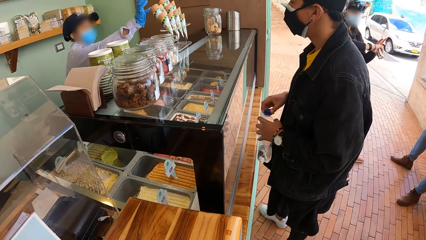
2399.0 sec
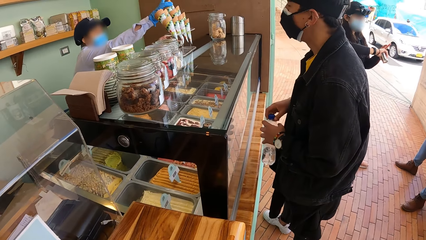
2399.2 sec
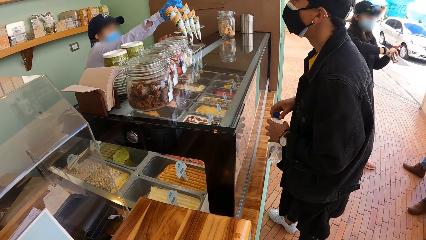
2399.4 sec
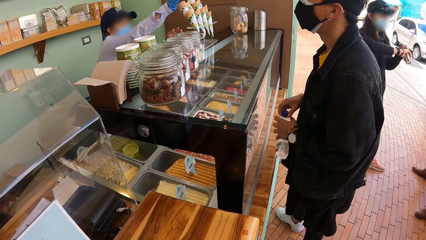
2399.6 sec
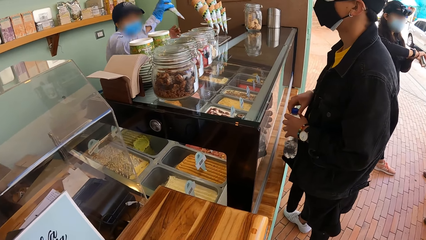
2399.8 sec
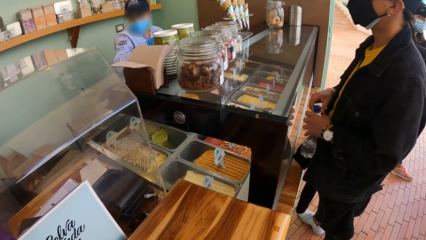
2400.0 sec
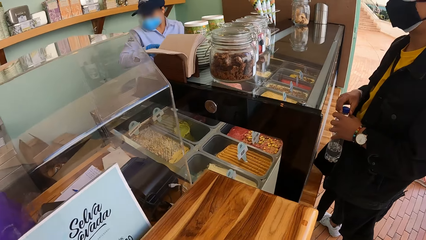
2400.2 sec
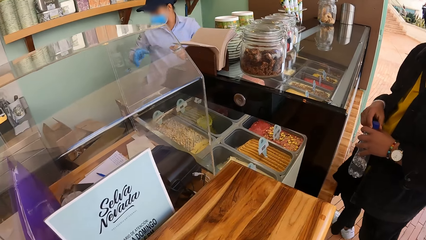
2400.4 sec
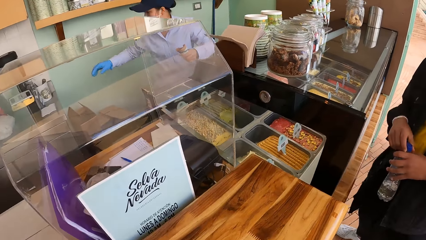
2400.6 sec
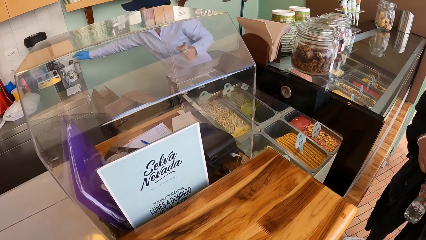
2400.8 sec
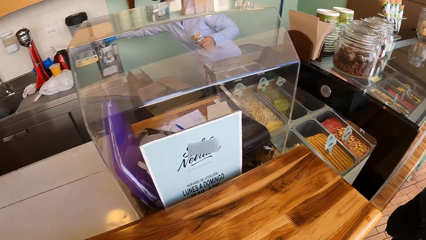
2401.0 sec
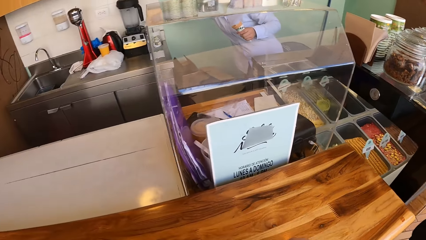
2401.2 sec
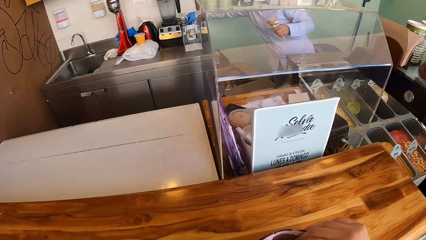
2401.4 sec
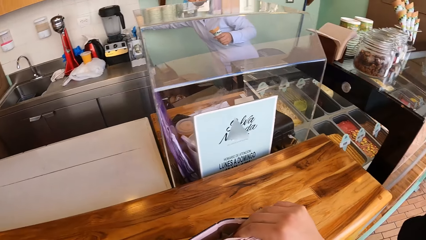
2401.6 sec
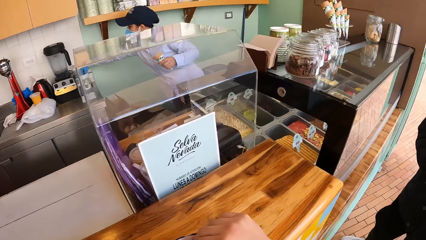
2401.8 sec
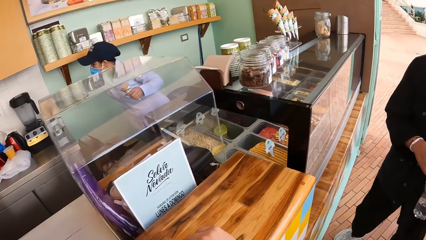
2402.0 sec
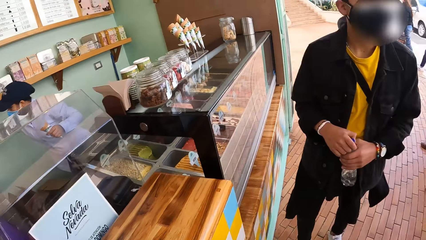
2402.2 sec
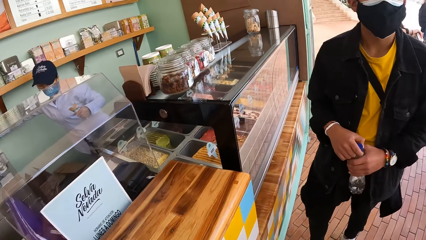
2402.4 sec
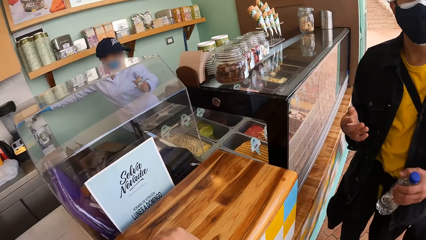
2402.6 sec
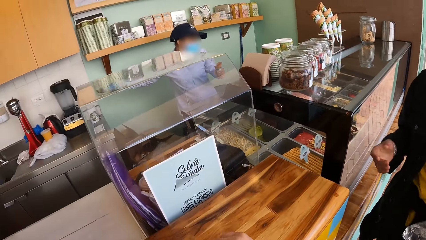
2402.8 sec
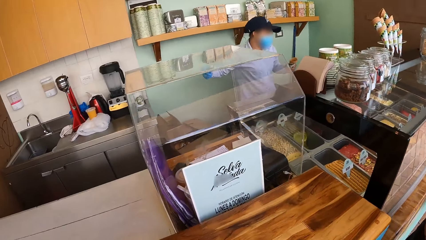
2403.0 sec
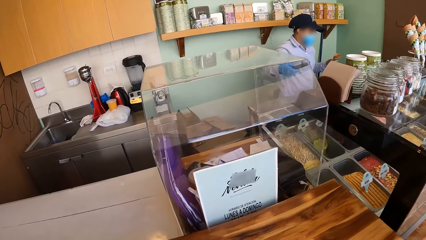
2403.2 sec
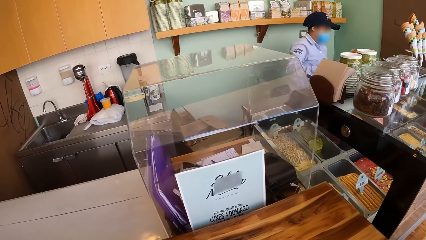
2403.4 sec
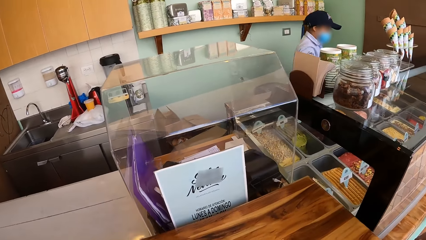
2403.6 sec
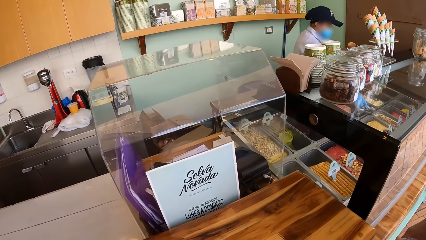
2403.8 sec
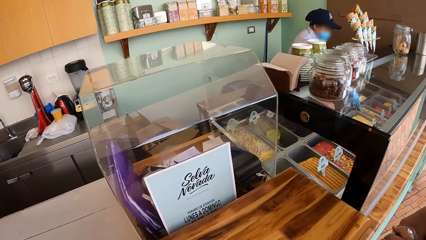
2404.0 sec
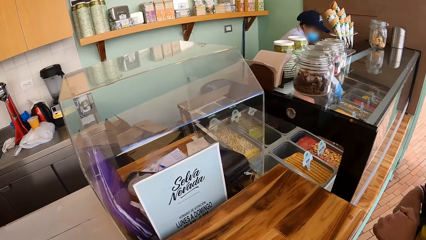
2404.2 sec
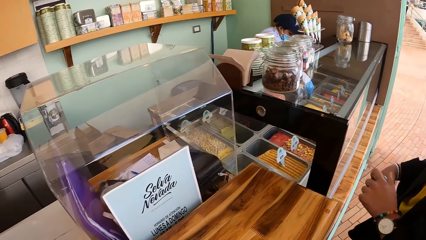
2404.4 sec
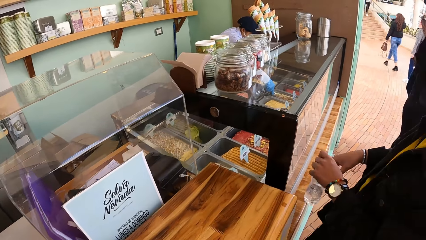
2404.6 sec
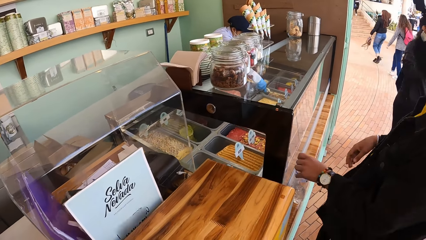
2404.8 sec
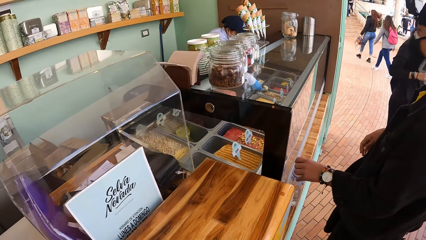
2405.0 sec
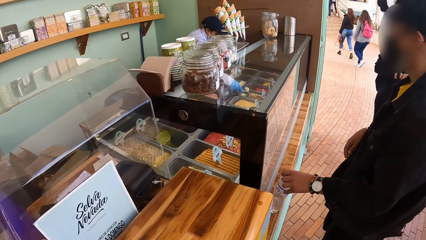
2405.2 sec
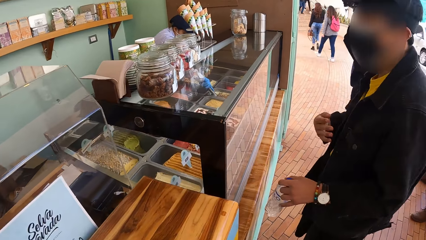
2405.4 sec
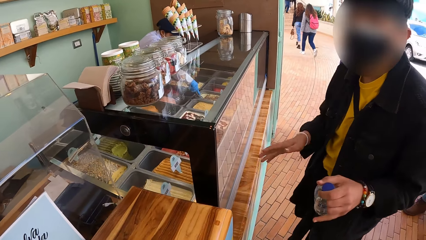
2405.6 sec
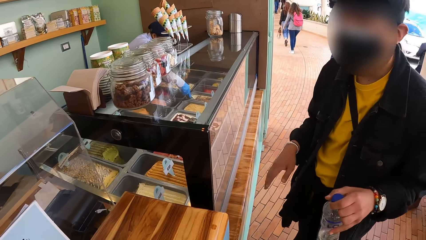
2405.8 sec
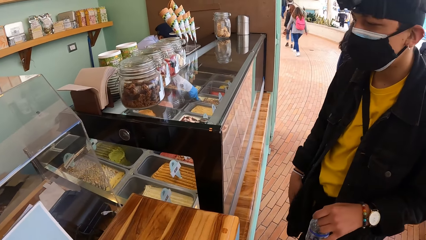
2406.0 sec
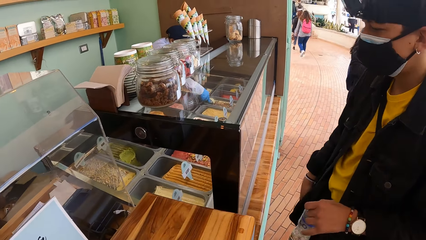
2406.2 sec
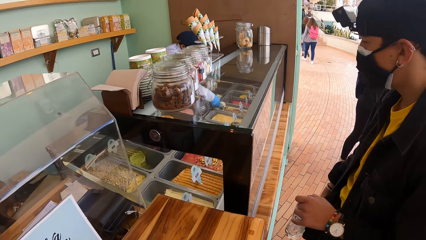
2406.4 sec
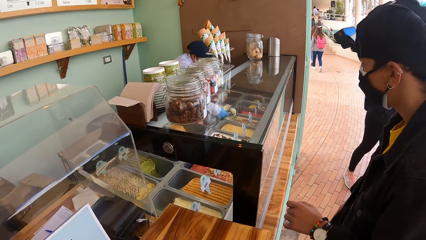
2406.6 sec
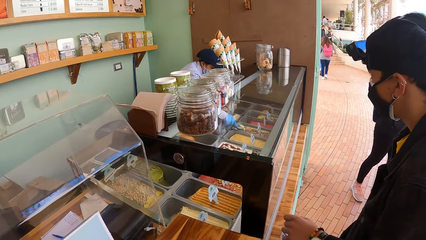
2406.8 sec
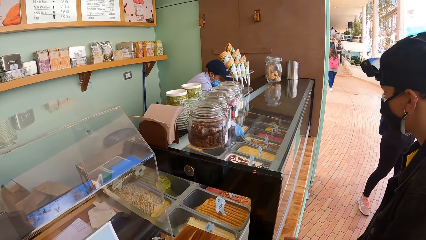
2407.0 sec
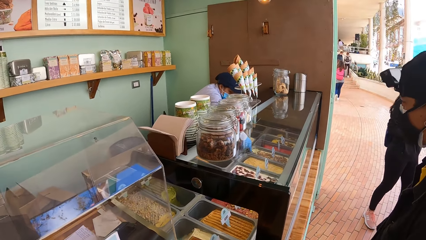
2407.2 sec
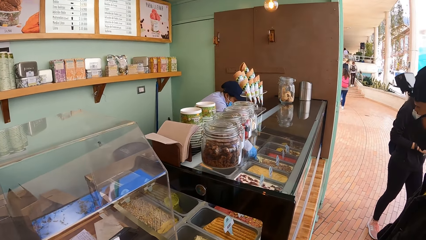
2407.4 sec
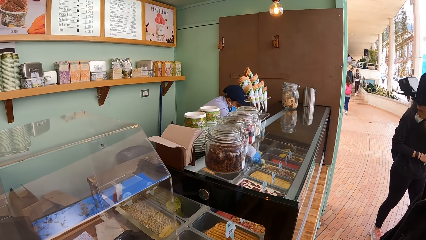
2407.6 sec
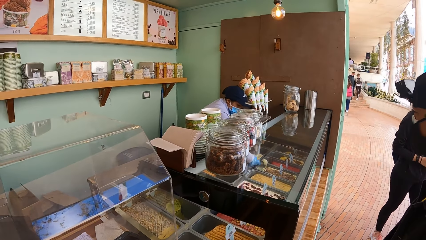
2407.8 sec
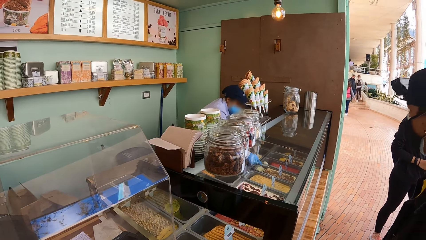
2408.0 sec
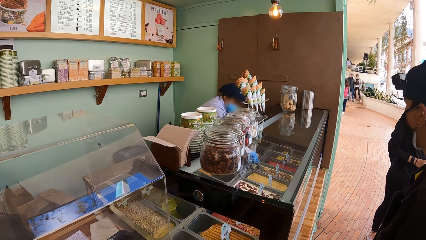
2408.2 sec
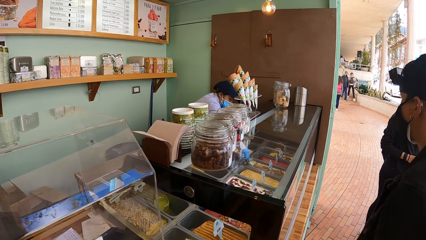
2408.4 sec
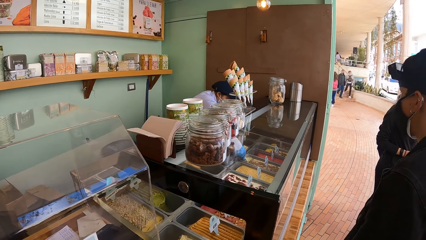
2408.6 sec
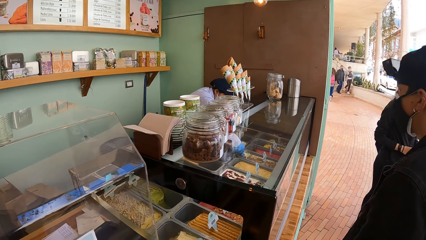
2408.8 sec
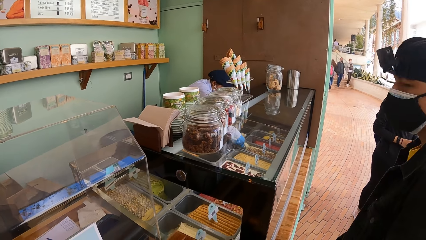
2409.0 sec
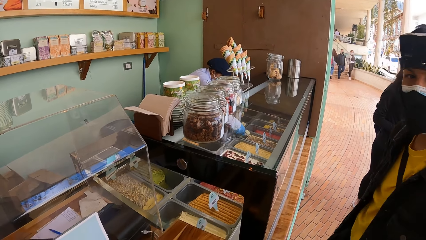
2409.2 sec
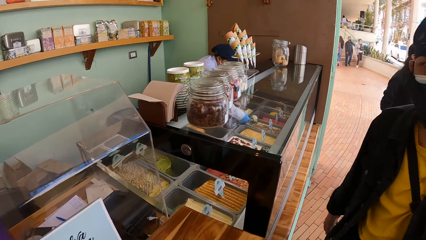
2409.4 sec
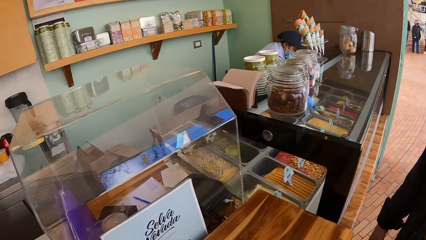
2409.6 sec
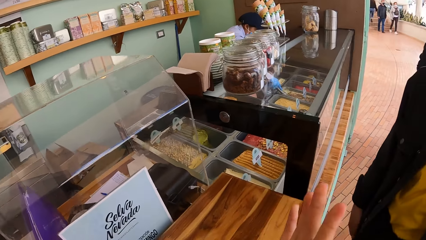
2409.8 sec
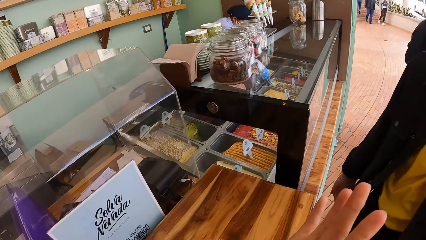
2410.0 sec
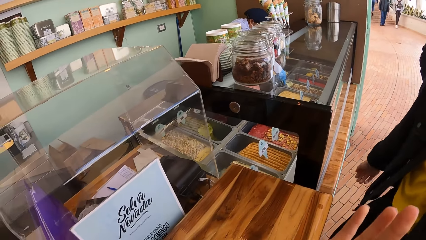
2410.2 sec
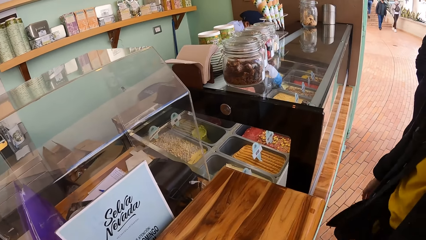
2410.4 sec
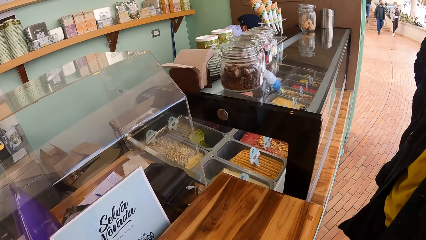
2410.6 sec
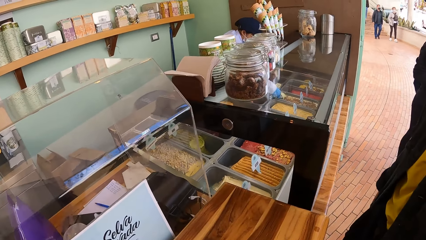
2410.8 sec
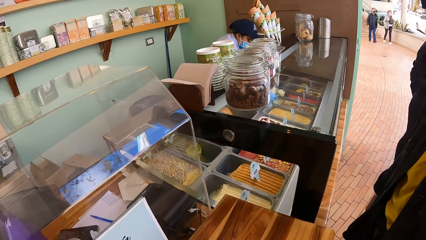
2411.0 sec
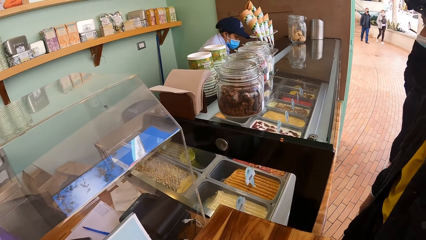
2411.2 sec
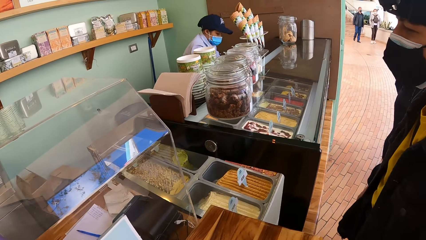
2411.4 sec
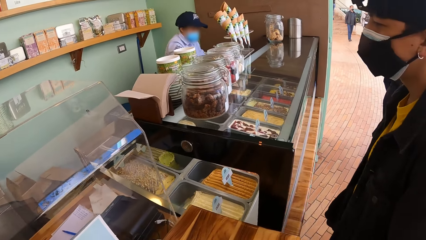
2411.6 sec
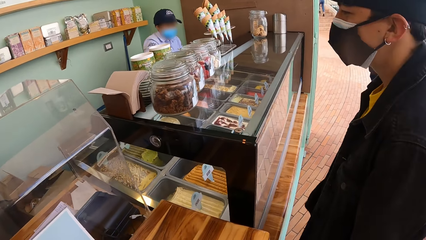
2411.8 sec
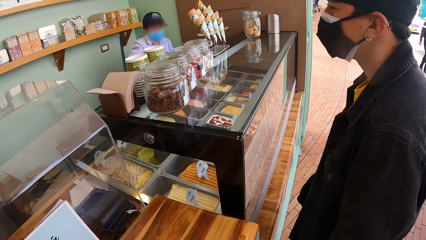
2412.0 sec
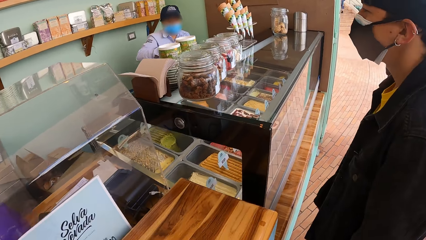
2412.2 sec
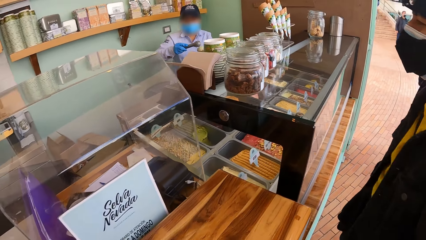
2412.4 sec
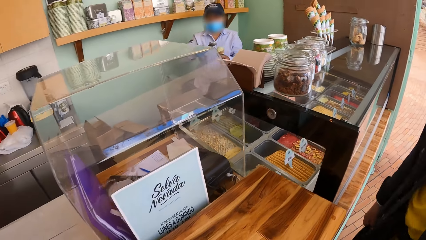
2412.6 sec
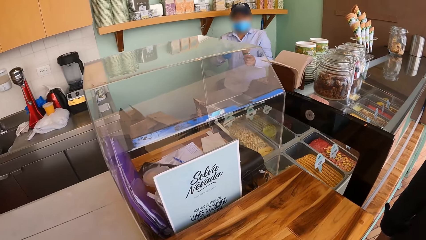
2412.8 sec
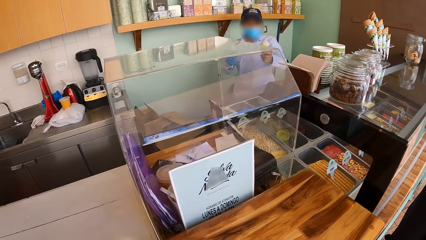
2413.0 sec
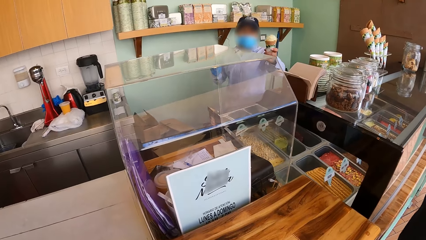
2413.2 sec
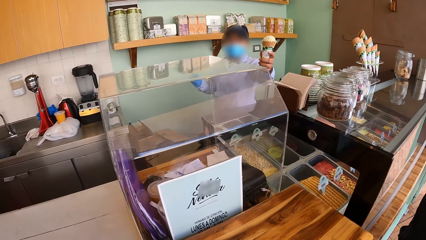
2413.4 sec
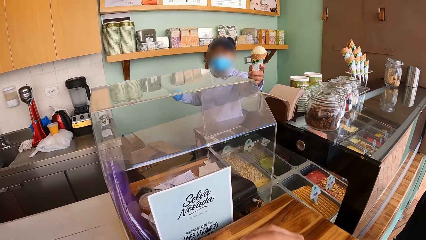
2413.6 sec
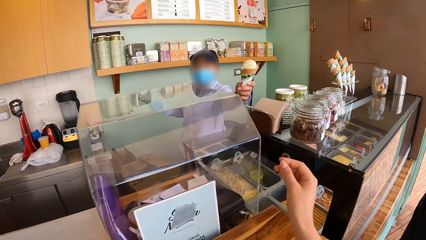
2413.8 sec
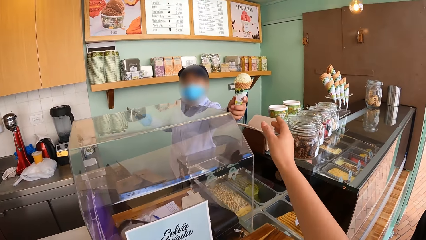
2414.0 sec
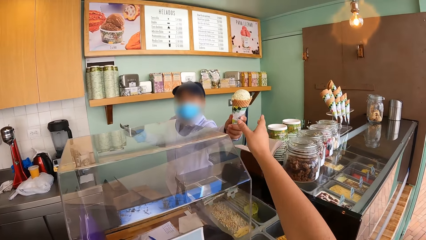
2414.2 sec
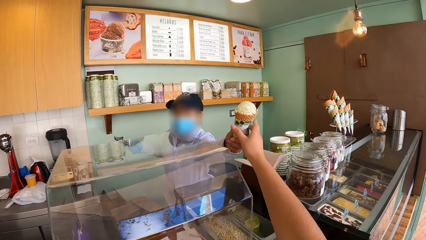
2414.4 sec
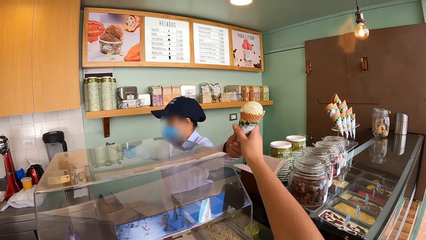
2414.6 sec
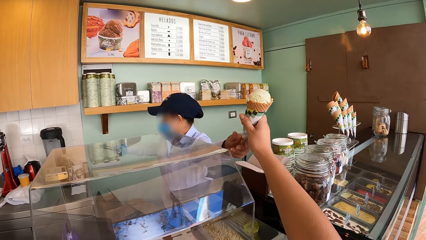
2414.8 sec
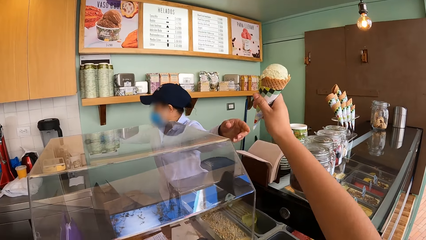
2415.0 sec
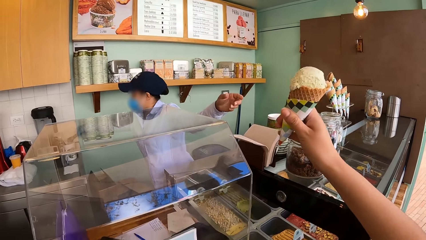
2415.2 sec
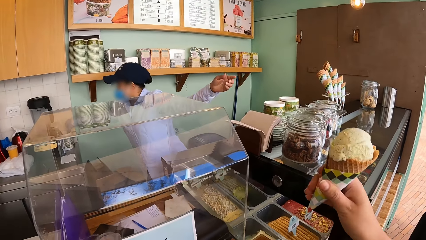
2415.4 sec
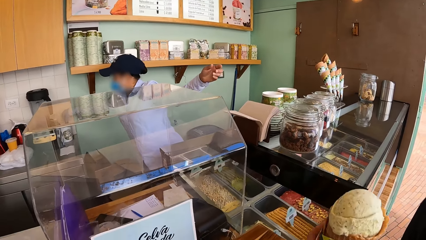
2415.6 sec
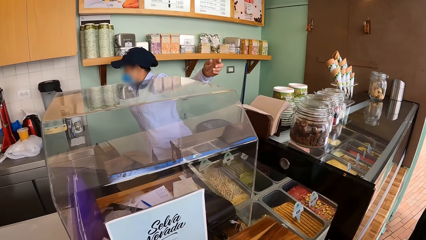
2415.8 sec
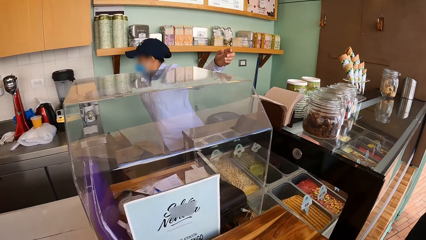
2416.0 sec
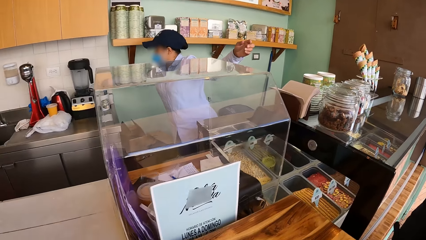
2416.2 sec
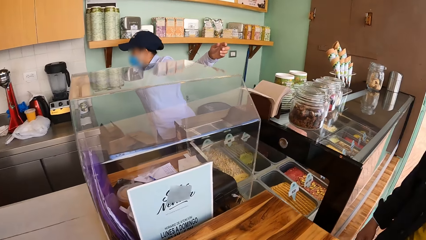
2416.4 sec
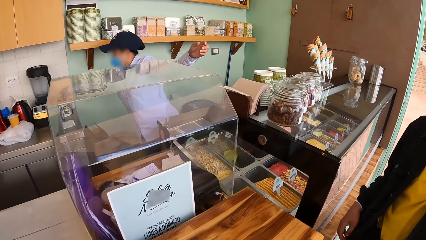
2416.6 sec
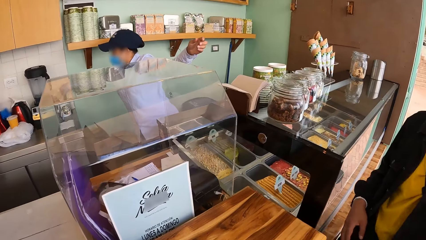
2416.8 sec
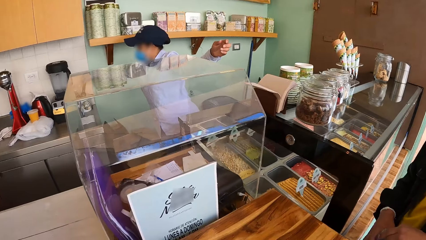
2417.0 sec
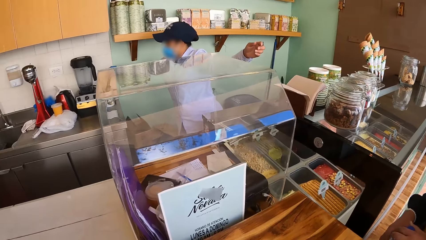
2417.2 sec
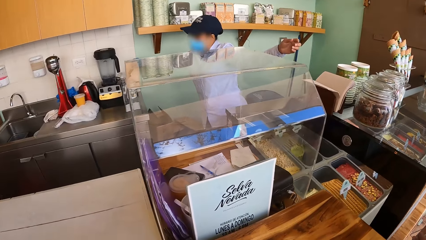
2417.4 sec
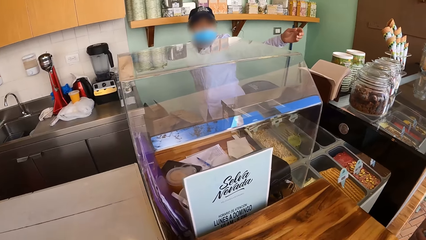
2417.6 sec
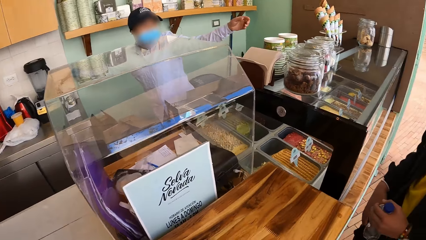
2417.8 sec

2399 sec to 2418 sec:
The server picks up an ice cream cone from an ice cream cone holder with his right hand, passes the ice cream cone from his right hand to his left hand, and picks up the ice cream scoop from a container on a counter with his right hand. A person converses with another person. The server scoops some ice cream from a bowl with the ice cream scoop in his right hand. A woman gives the other person the ice cream. The camera wearer collects the ice cream from the server with his right hand. The server drops the ice cream scoop in the container on the counter with his right hand.
